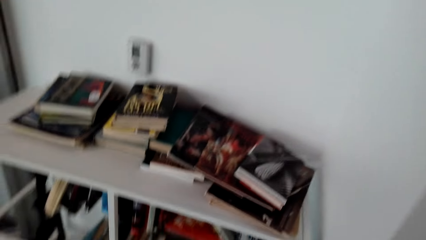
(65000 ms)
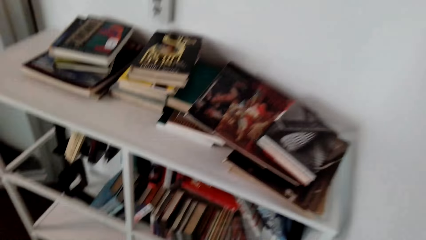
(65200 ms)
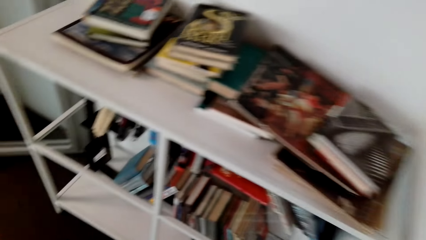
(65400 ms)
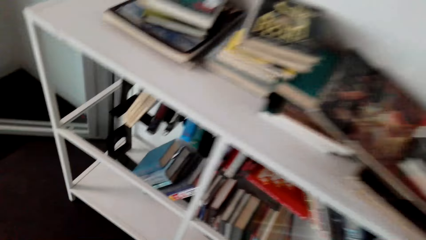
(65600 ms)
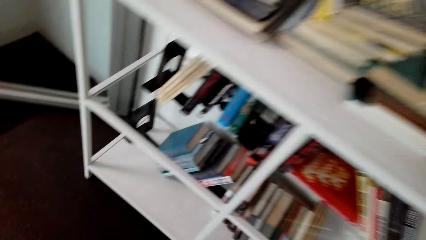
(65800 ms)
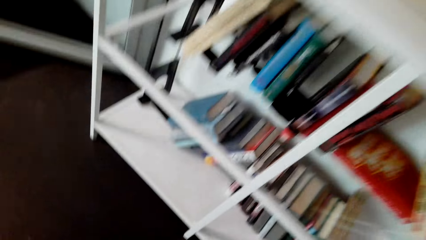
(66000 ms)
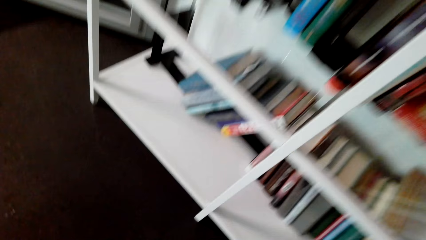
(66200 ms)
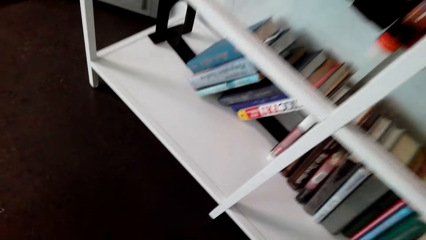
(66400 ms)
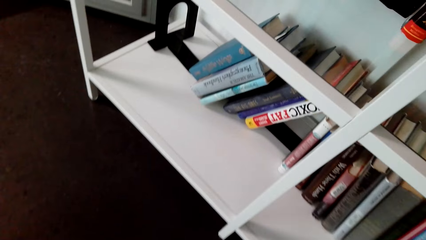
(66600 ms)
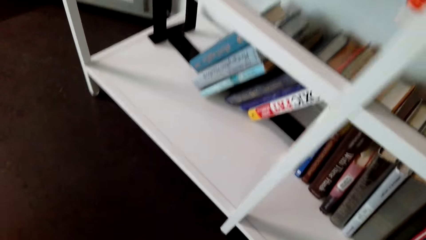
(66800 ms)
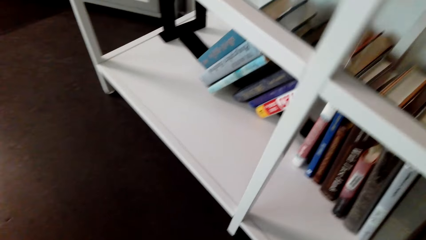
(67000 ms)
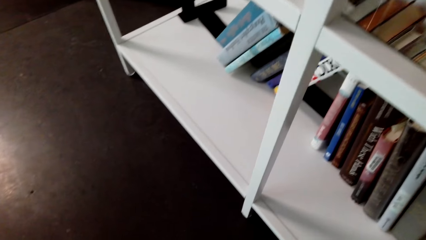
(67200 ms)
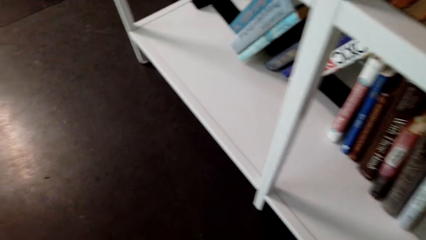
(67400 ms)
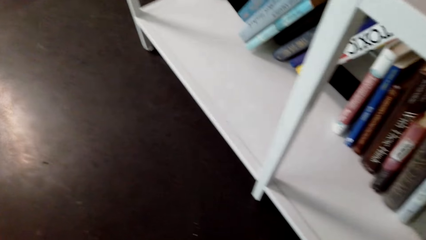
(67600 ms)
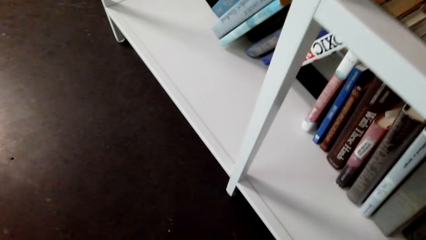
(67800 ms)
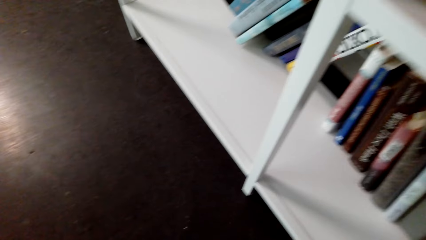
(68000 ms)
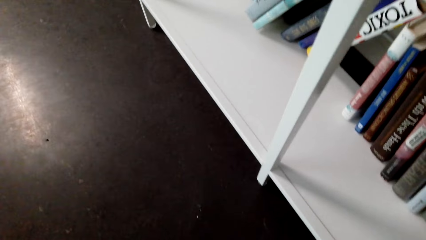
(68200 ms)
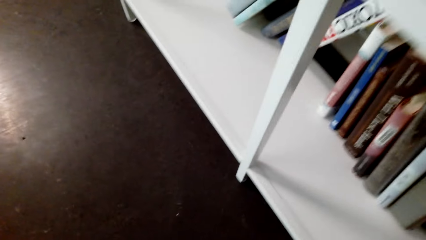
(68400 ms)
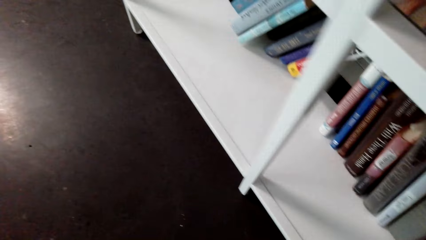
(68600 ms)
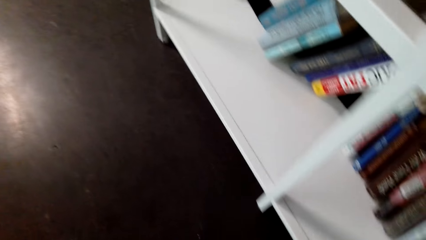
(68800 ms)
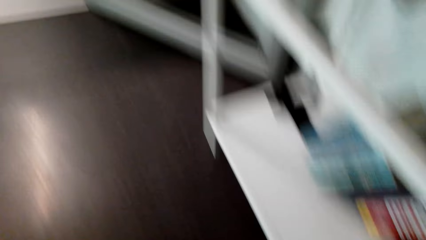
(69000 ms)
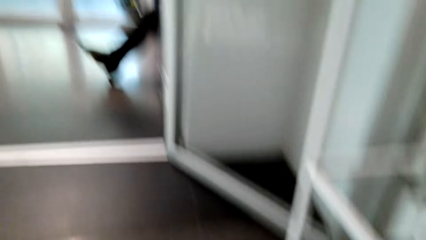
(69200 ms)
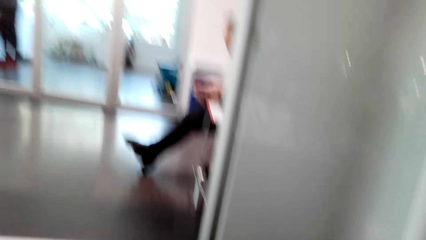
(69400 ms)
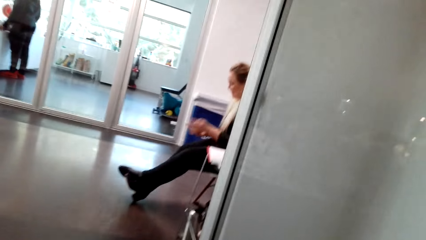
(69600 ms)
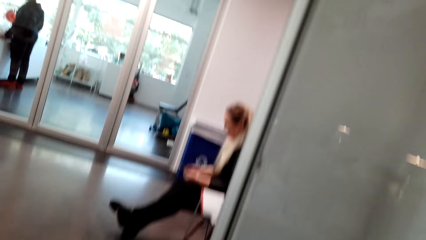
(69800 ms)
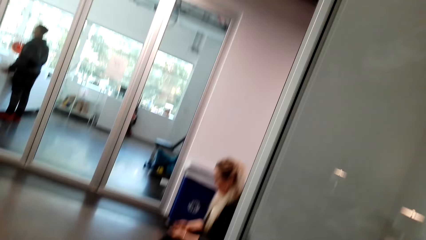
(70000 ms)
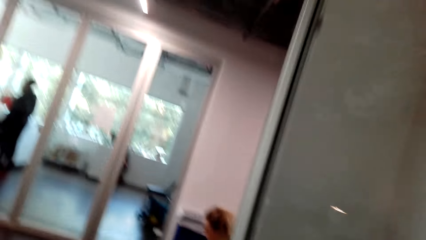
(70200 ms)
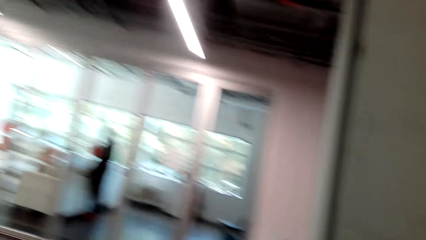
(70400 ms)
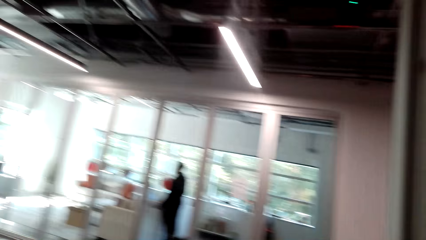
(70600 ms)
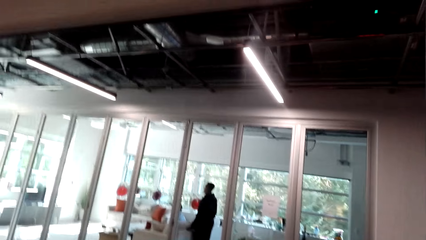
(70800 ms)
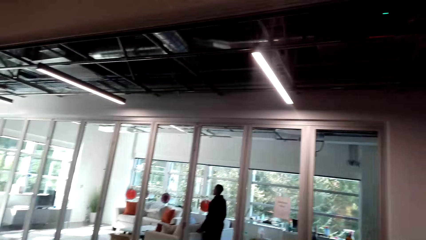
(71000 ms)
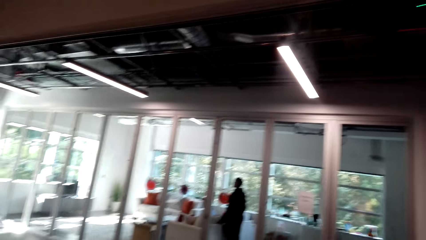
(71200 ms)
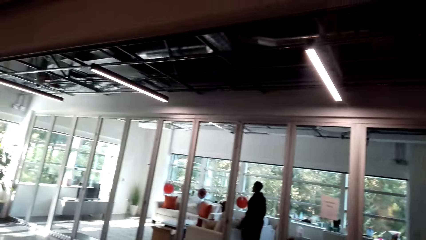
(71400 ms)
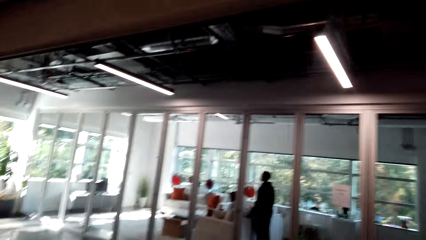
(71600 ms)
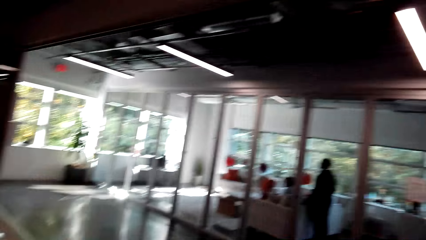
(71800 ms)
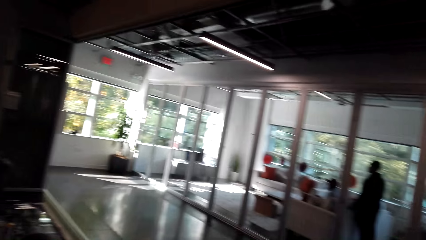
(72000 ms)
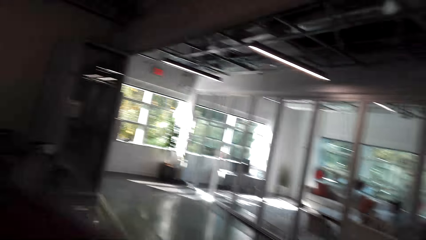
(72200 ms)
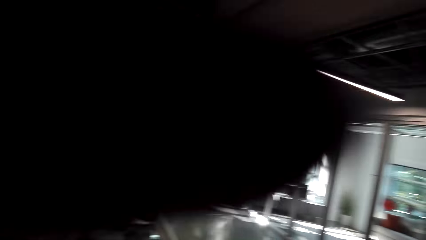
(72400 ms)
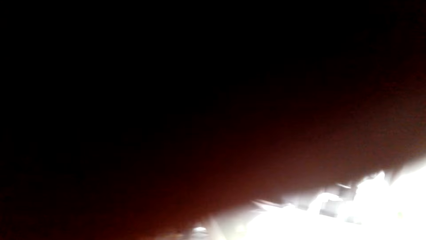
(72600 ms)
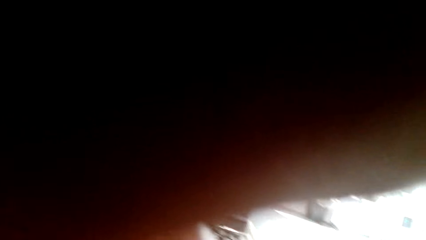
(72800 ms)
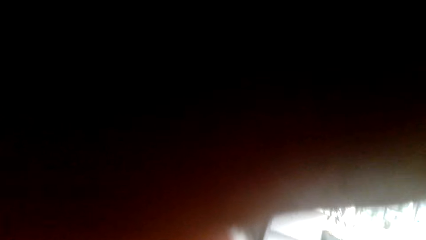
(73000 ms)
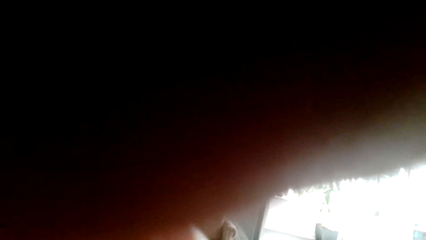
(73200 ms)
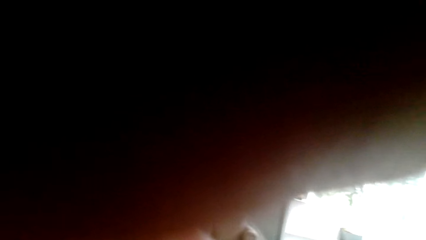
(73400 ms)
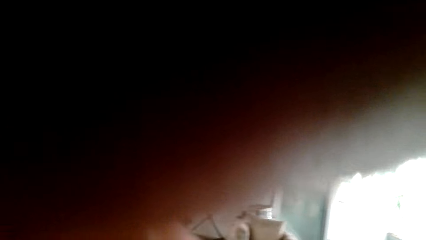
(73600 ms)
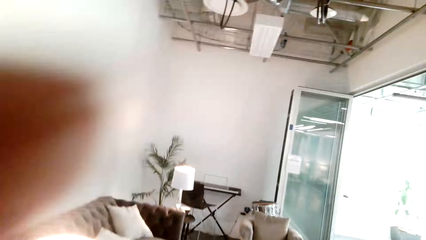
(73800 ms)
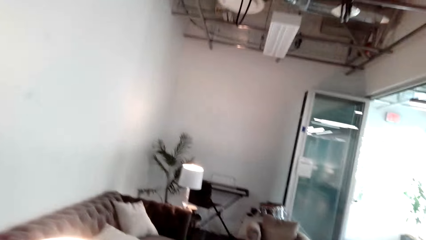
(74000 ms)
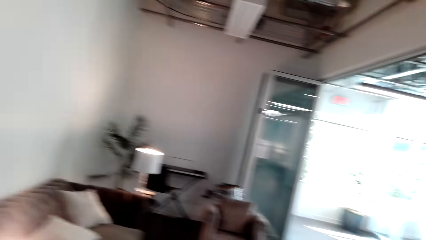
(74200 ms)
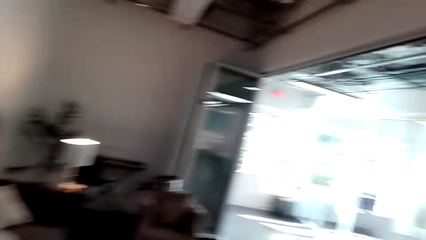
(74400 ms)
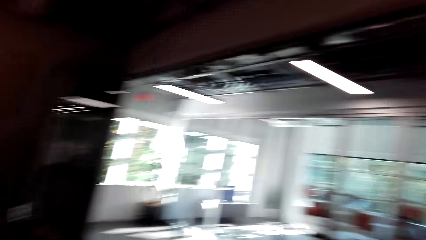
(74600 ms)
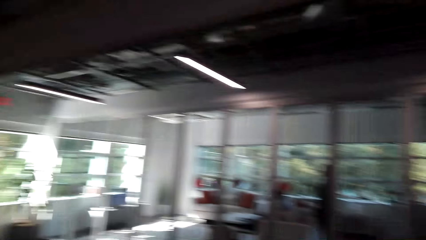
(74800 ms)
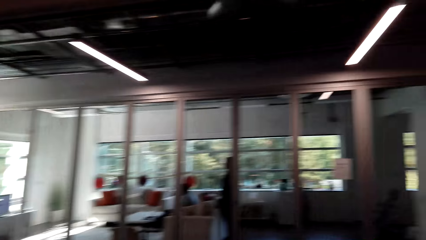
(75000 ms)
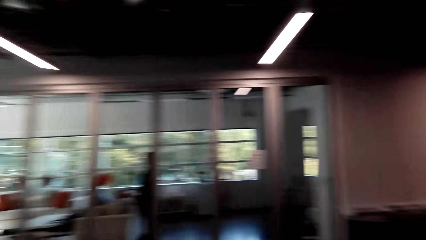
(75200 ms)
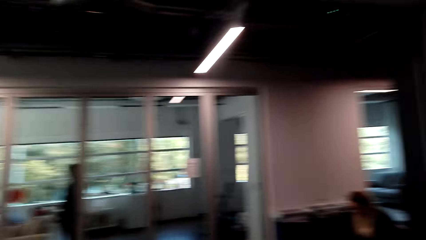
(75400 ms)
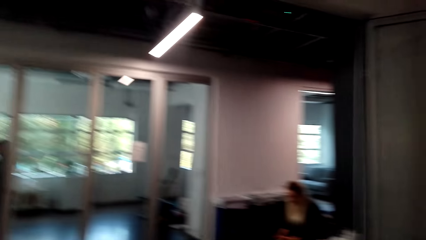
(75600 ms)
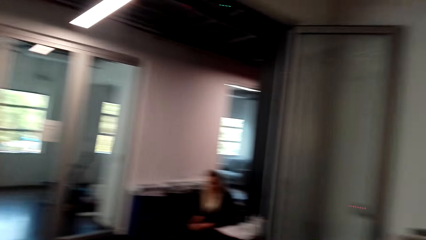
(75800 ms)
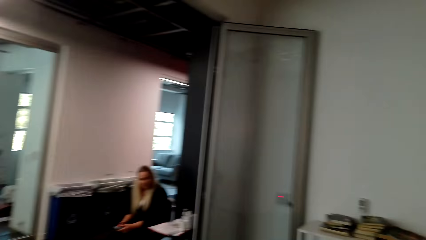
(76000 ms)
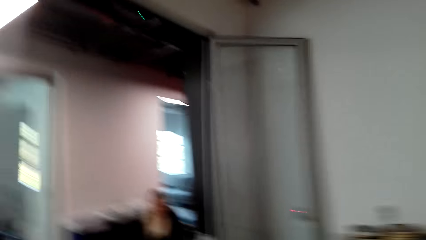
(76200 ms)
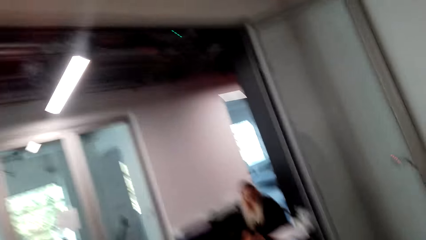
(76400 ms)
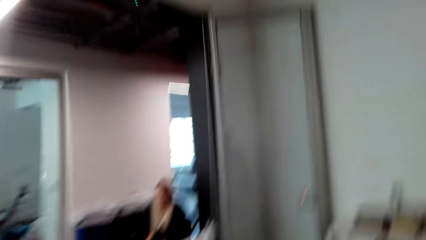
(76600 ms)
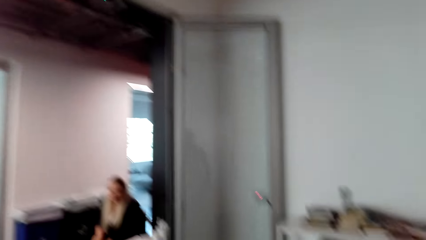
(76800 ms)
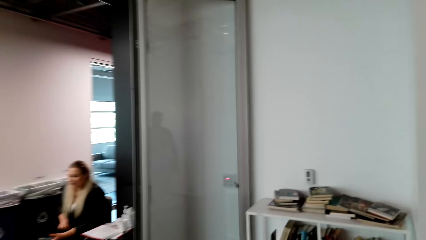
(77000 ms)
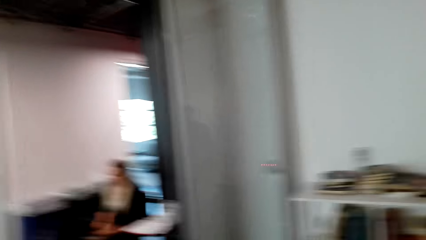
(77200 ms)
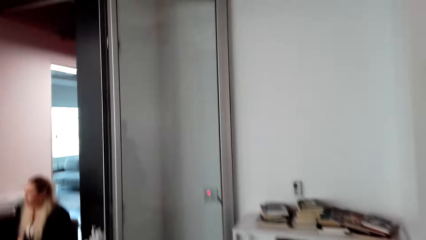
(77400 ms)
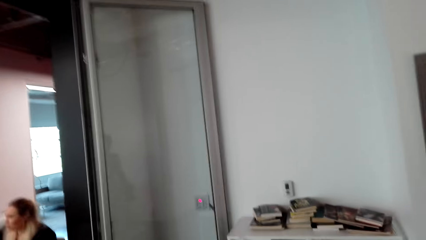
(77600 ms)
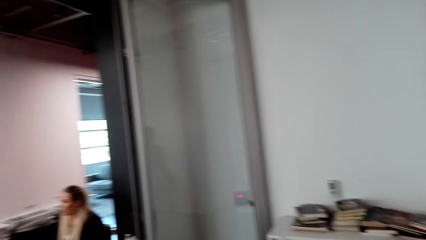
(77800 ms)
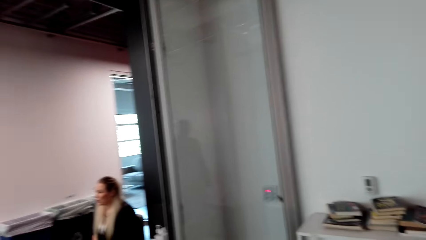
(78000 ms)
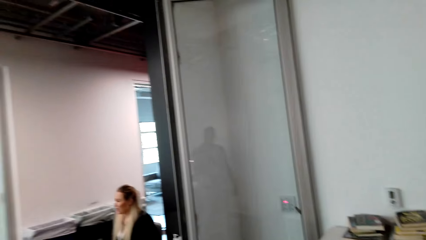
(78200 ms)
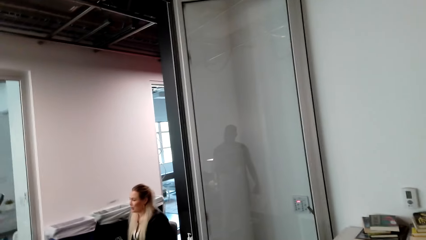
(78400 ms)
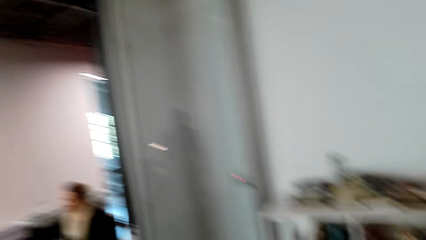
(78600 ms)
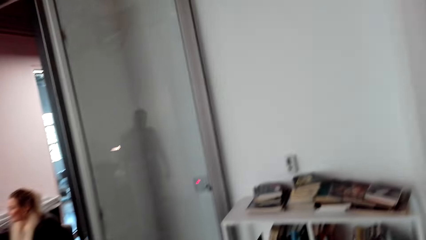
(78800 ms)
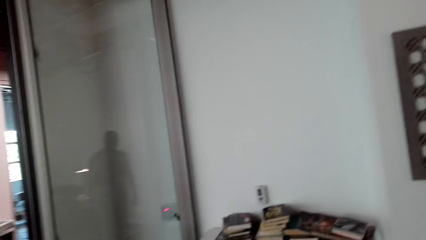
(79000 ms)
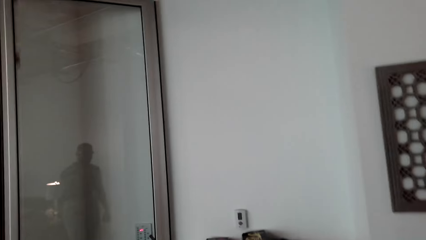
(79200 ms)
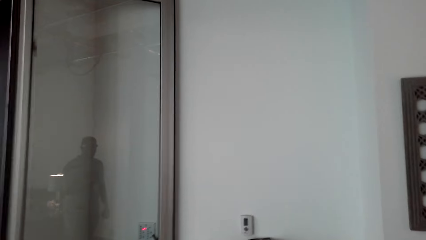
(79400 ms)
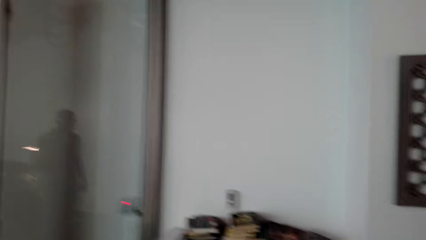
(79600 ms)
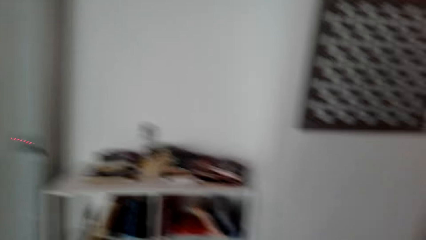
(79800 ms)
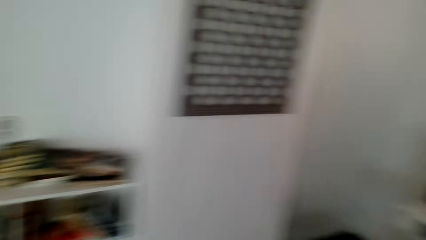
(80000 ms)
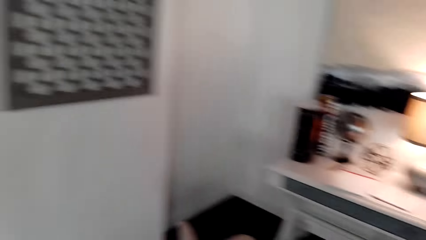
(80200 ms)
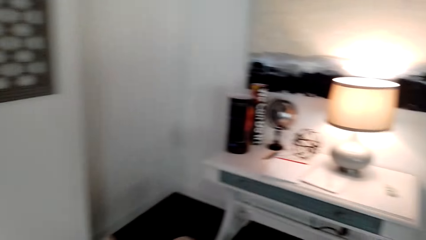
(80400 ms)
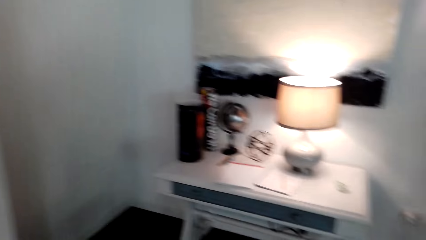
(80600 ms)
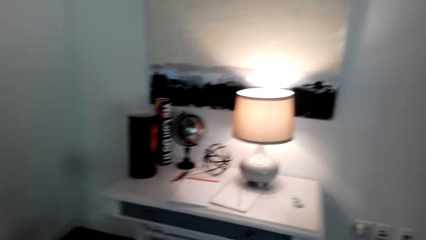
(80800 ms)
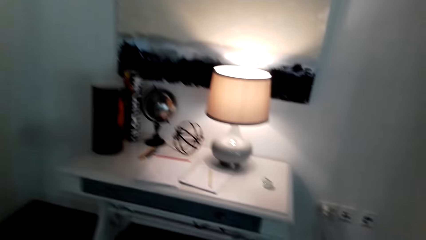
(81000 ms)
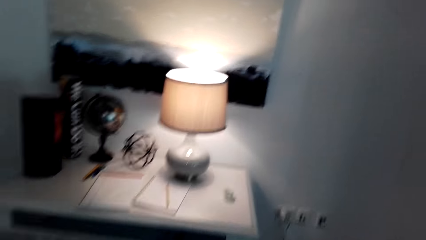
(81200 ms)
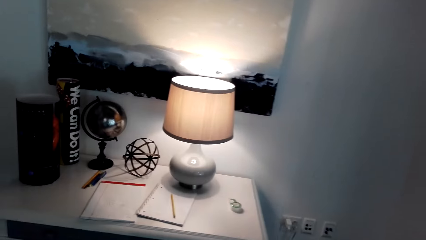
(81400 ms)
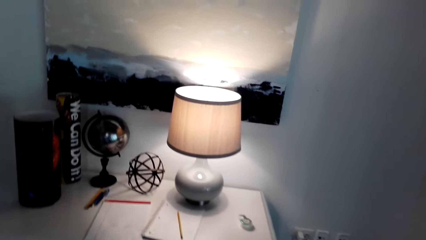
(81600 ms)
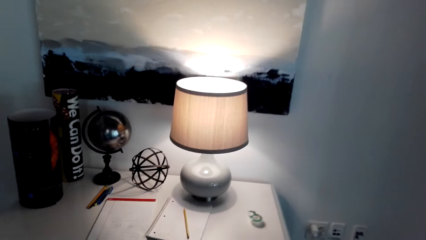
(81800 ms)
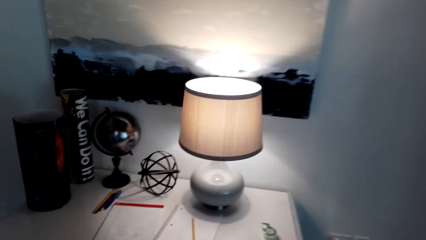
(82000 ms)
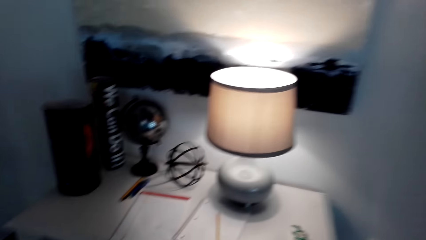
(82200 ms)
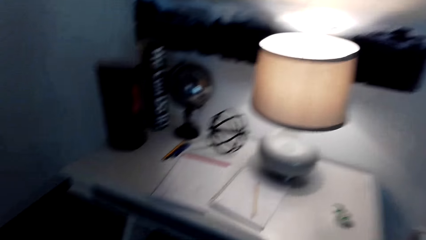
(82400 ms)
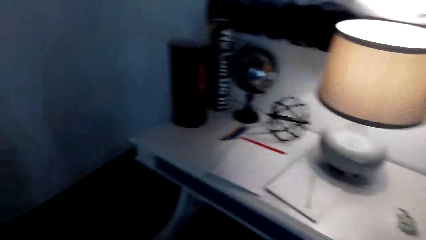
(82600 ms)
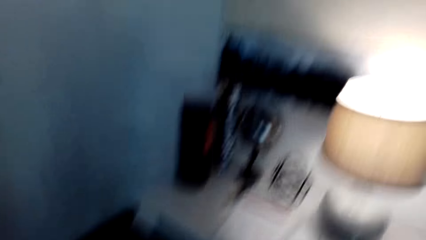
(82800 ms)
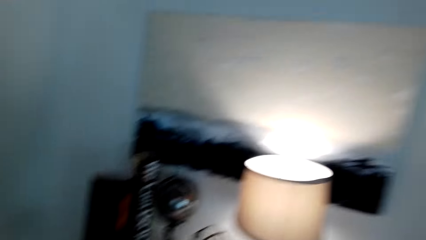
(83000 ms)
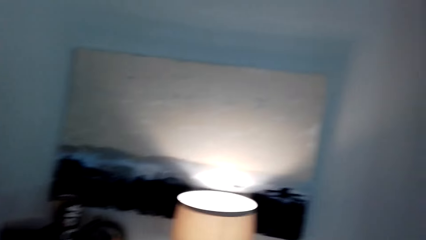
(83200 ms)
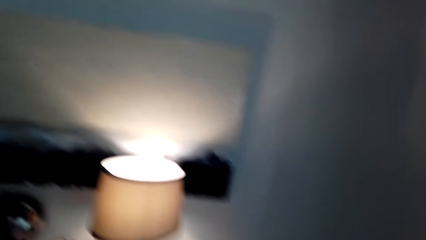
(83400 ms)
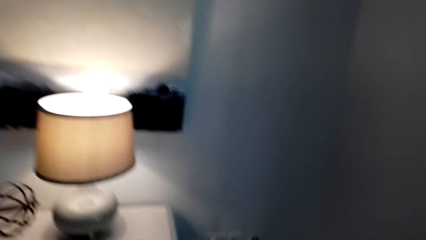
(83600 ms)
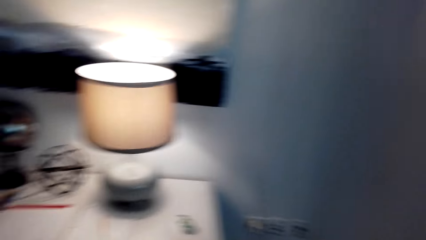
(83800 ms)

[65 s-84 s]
The camera wearer looks around. They fix the camera. They walk in the house. They dialogue with a woman. They look around.
